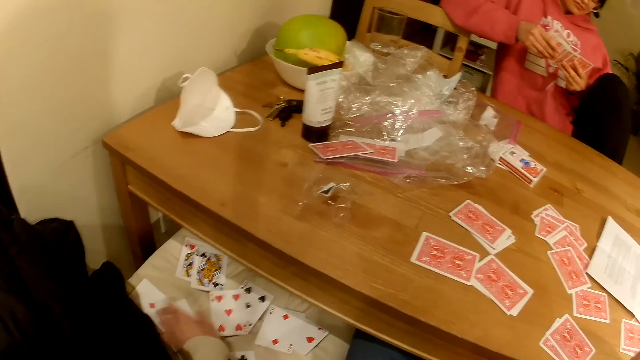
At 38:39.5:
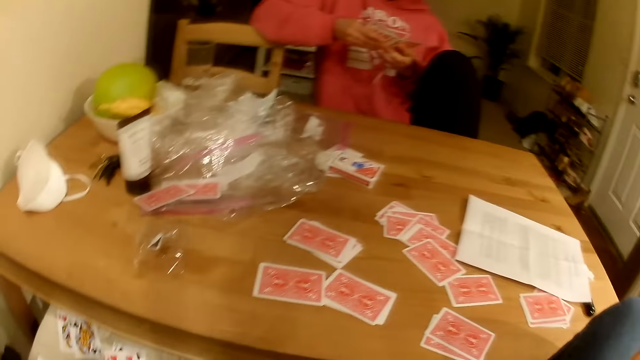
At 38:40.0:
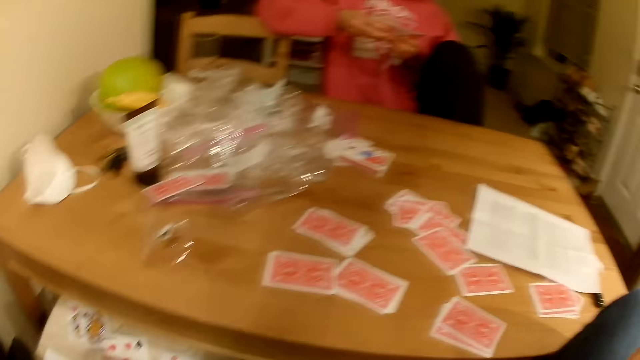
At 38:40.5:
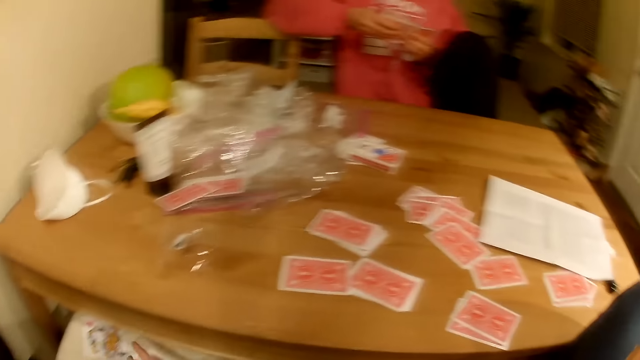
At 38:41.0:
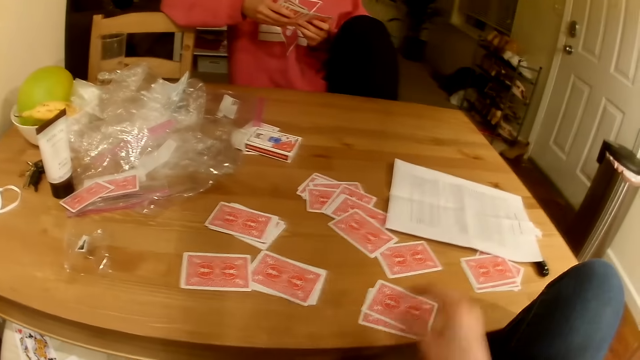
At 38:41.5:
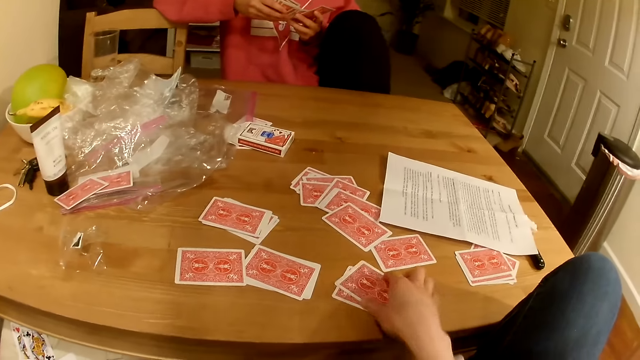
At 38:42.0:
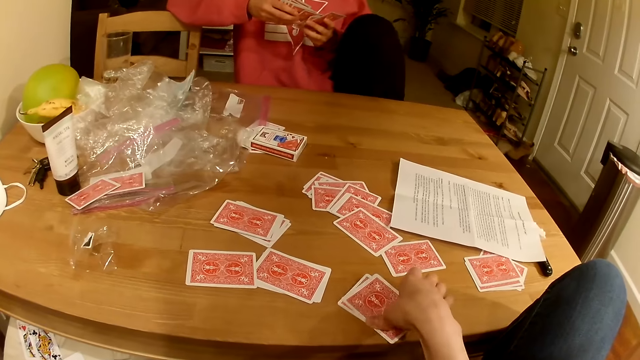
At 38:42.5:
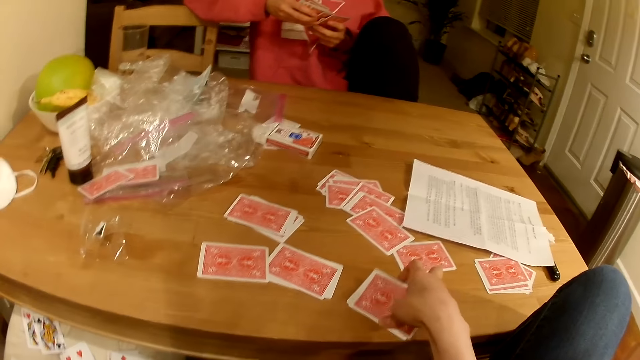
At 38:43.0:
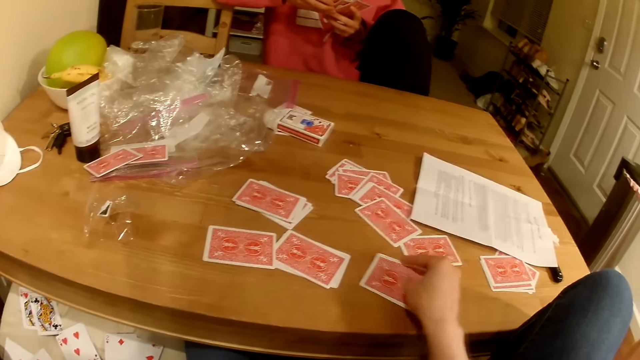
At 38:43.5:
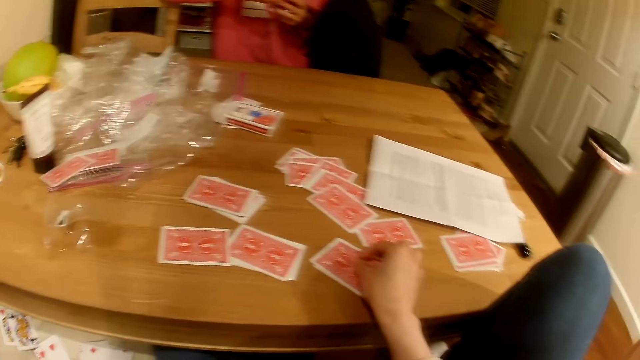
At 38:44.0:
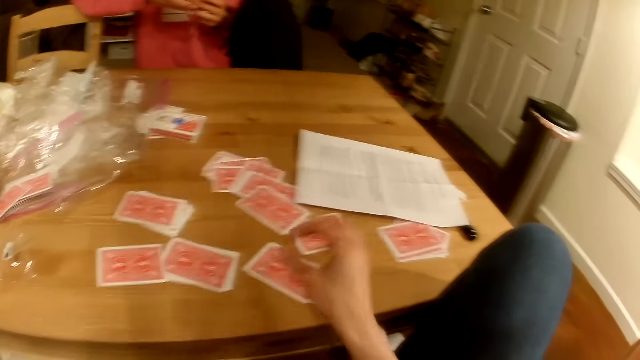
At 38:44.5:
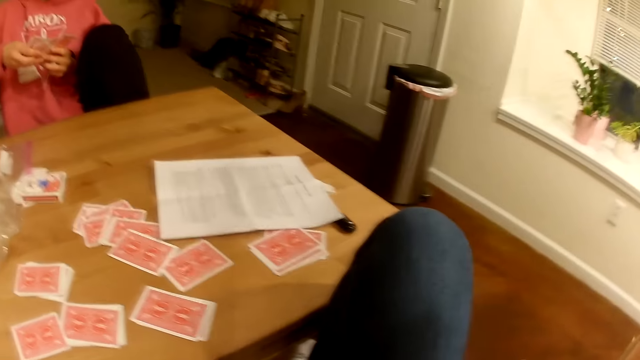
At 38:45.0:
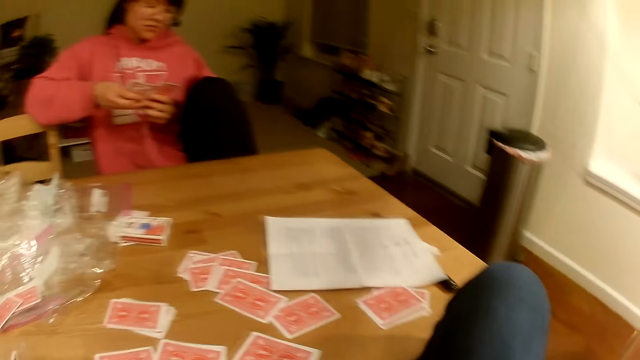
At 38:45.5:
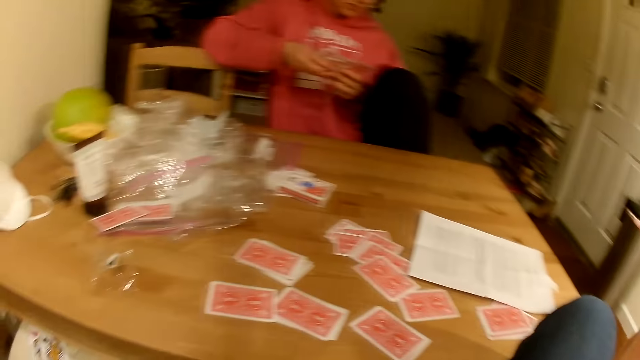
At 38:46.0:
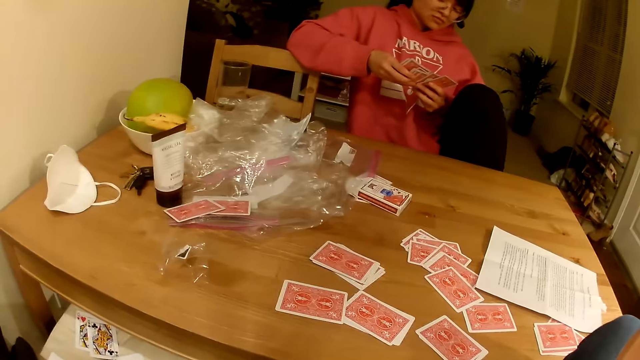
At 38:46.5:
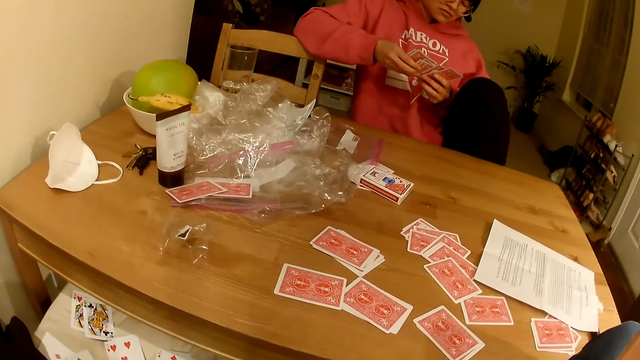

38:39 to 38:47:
The camera wearer looks at a lady. They move playing cards on the table.

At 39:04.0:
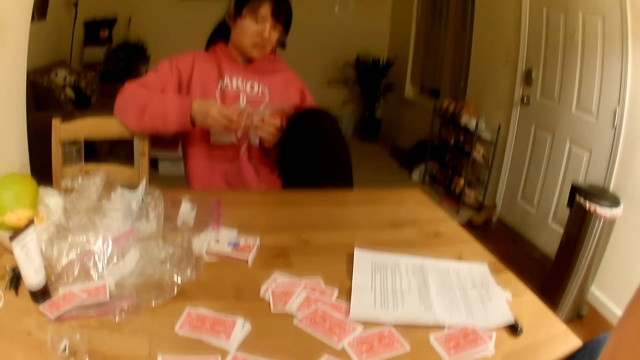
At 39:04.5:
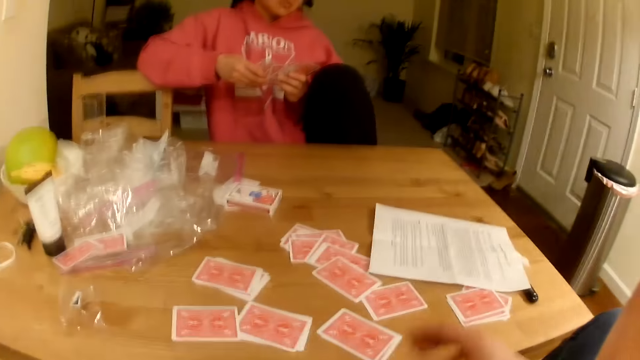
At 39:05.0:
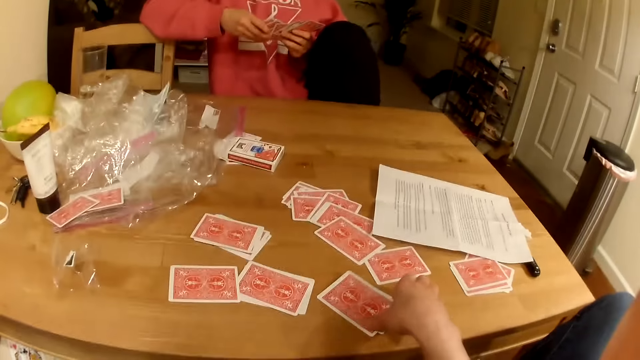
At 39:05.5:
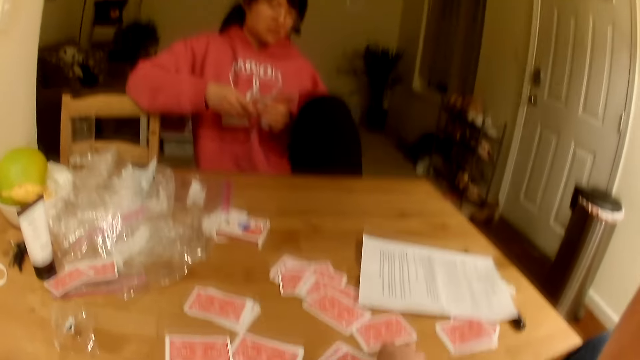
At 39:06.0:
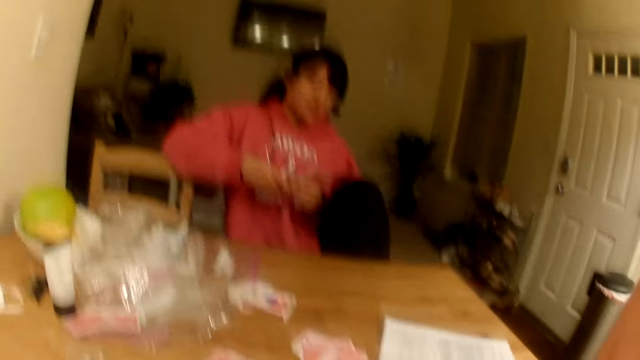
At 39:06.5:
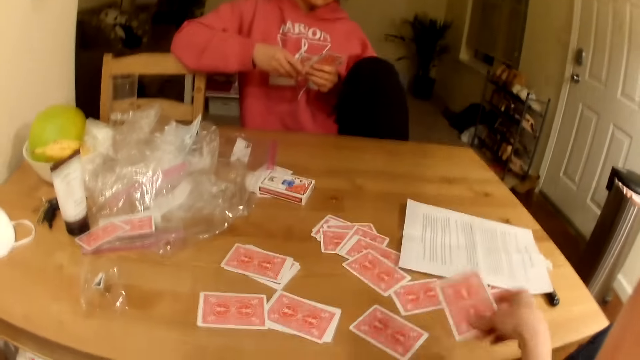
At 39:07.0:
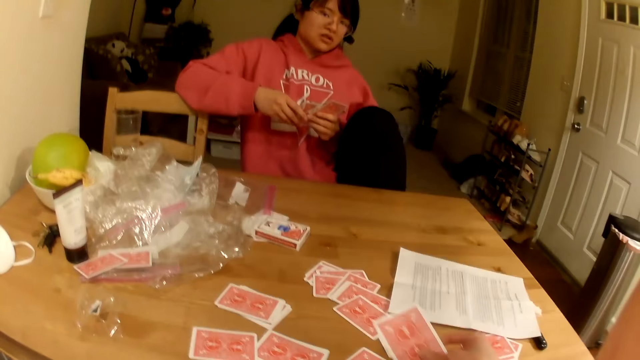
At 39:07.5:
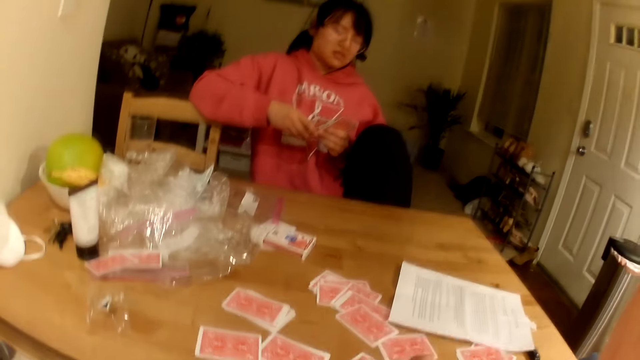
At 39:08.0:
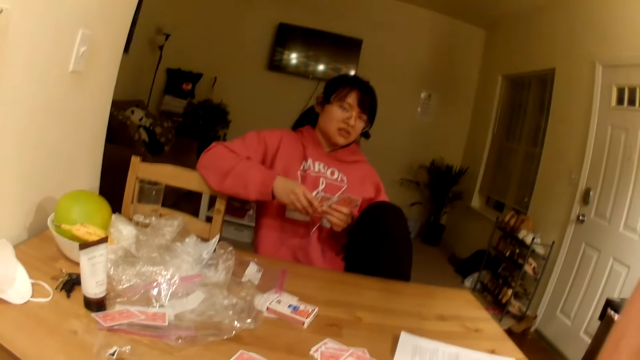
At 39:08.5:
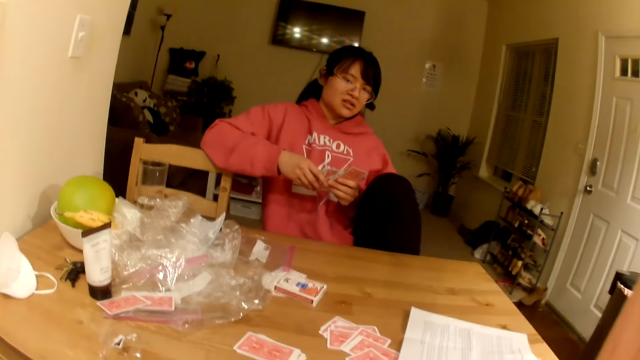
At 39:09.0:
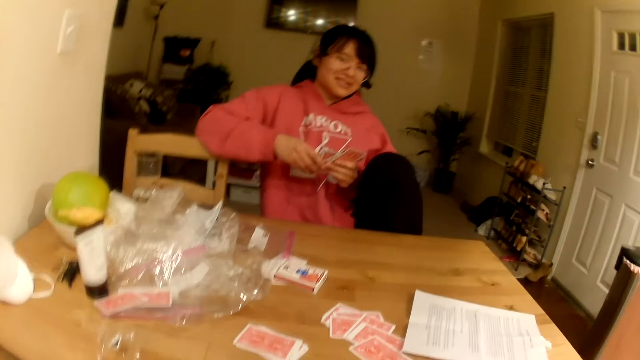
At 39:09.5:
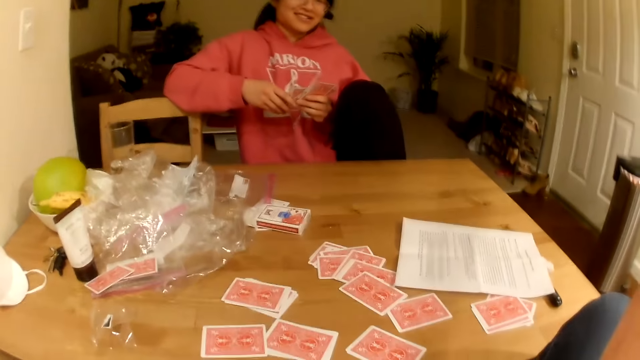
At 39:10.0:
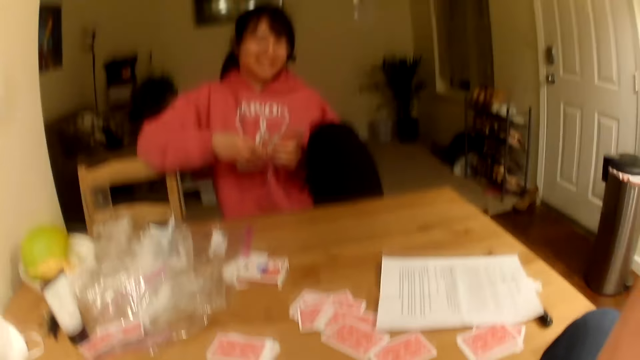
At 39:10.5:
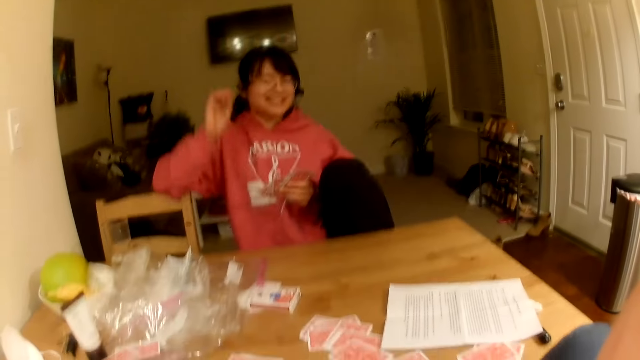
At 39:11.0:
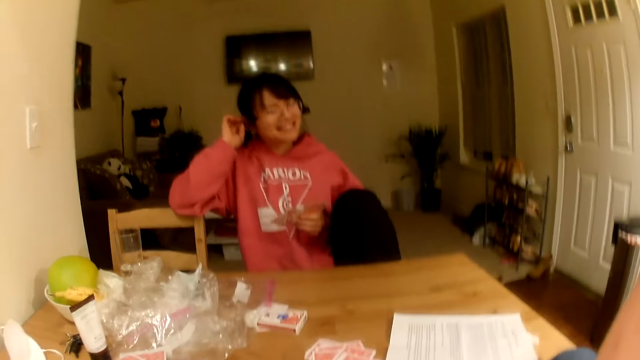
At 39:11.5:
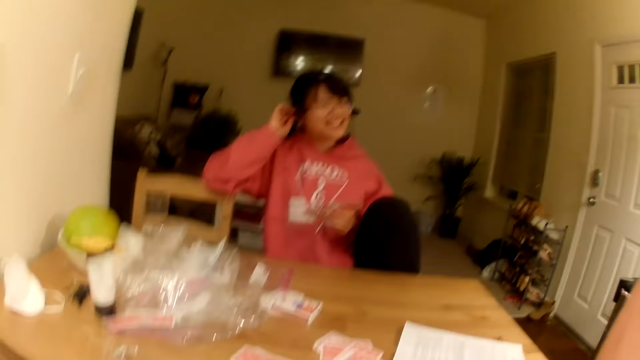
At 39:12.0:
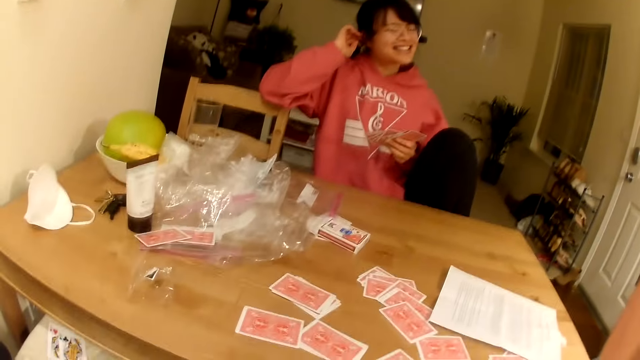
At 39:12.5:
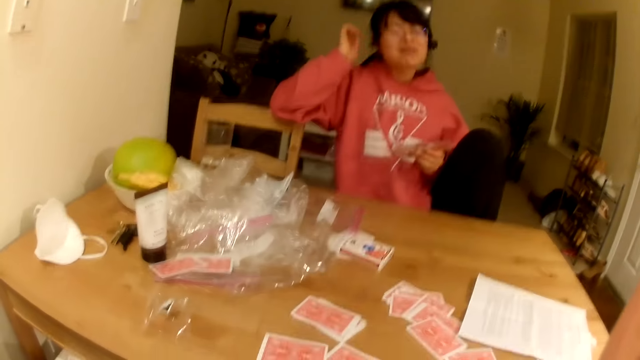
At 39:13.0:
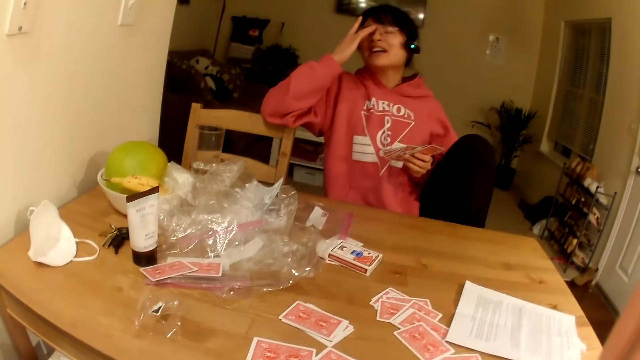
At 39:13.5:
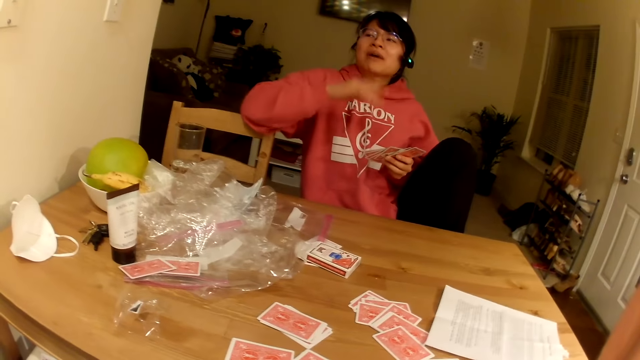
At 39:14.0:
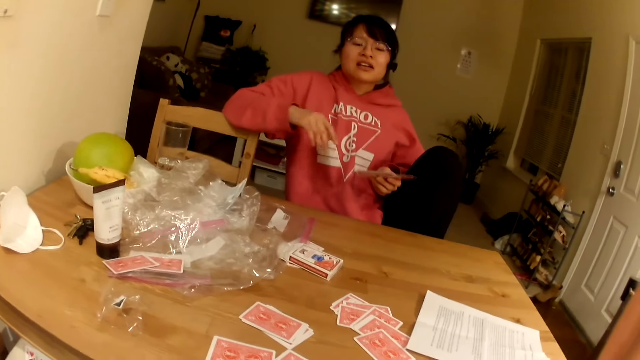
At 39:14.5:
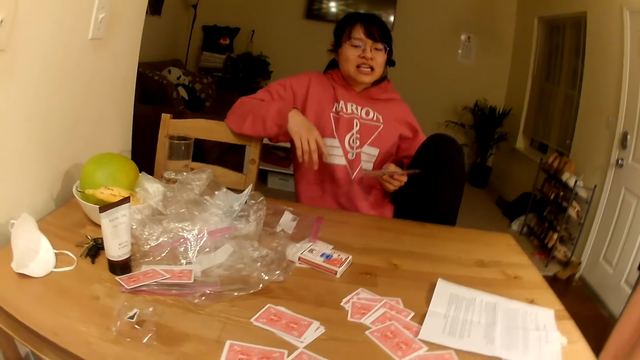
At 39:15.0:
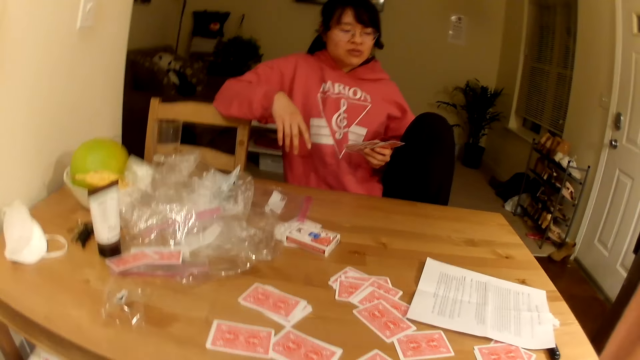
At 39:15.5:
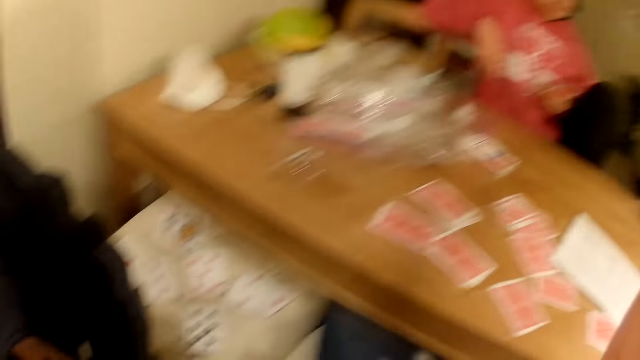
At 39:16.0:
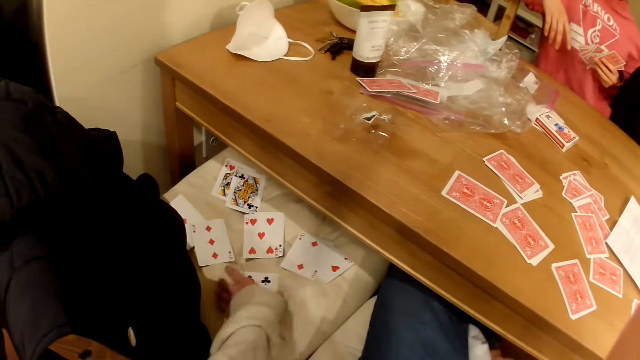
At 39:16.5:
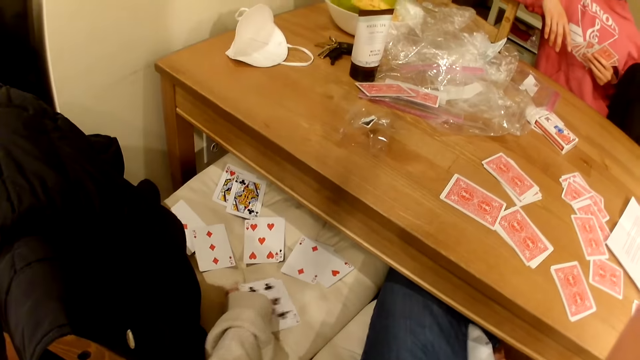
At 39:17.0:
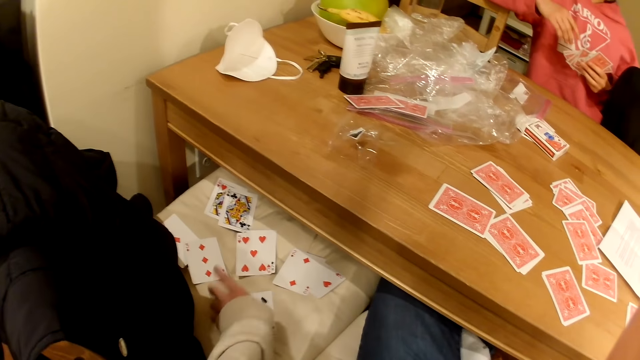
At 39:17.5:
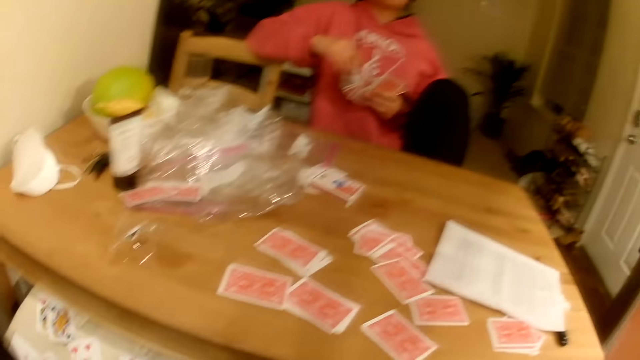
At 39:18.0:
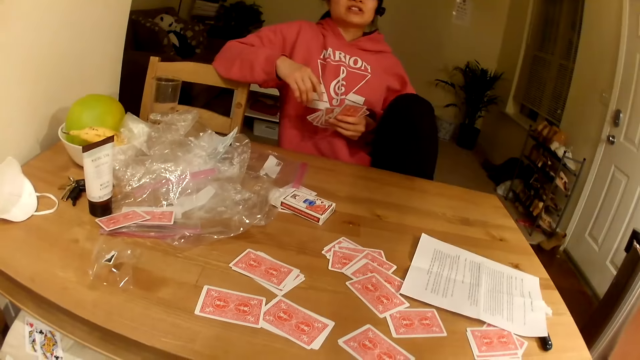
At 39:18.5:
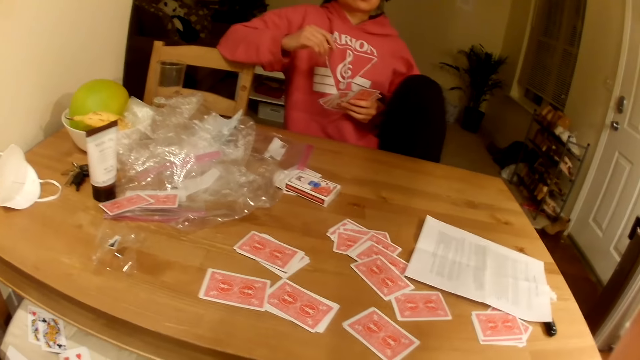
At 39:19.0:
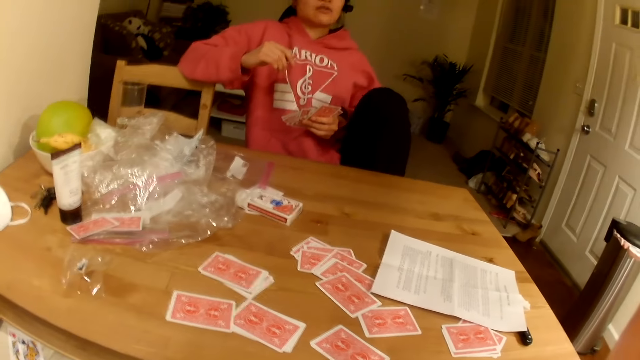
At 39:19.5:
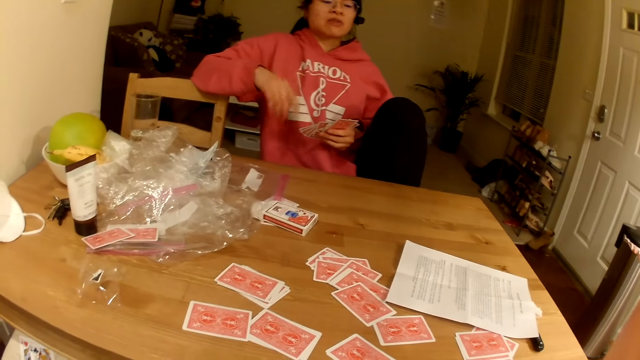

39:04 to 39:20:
The camera wearer holds playing cards on the table. A person touches the hair. The person touches the face. The camera wearer touches the playing cards on the seat. They look down at the cards. The person gestures with the right hand. The camera wearer looks at the person.
